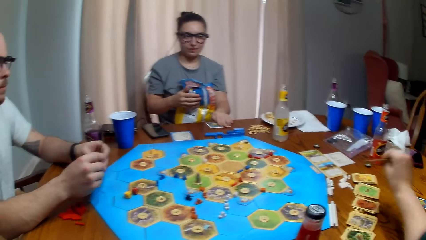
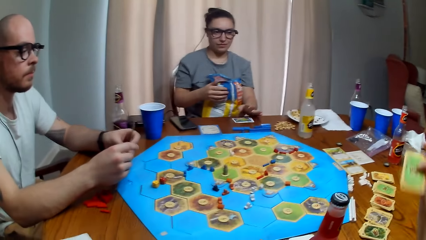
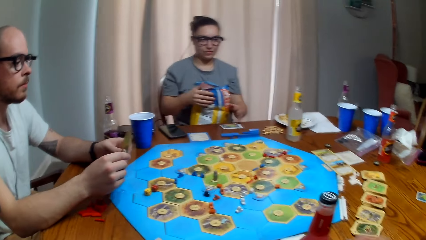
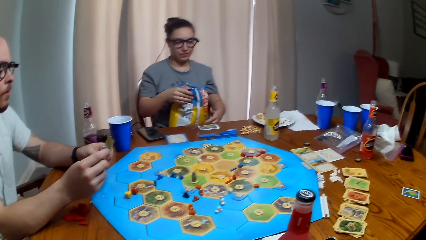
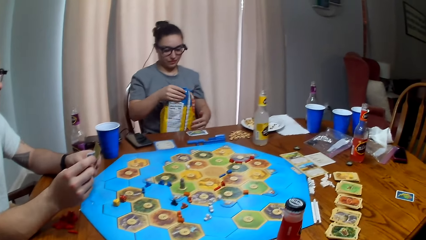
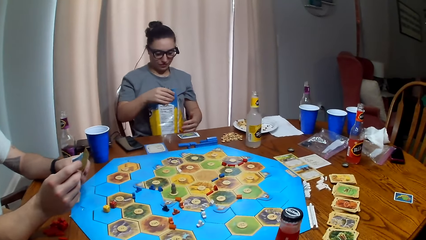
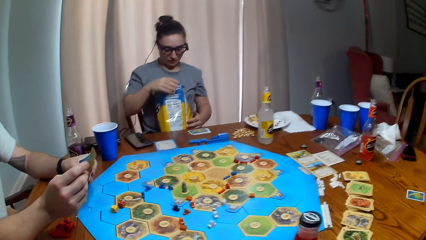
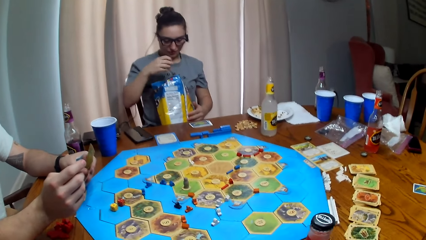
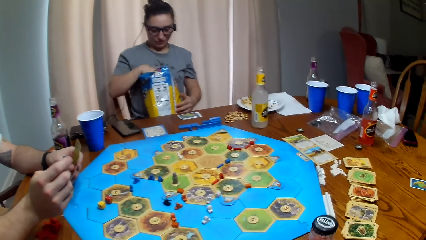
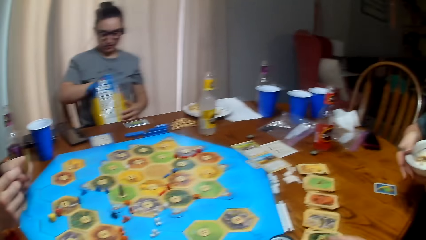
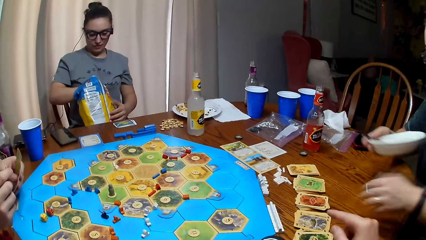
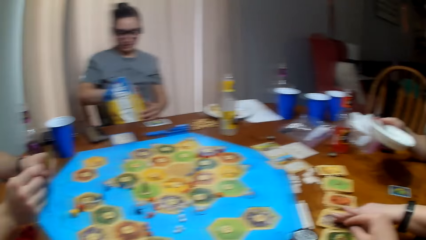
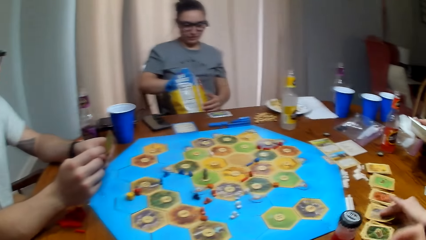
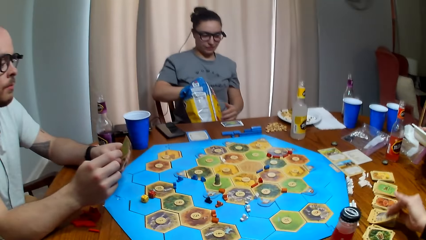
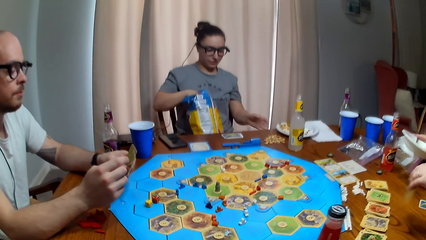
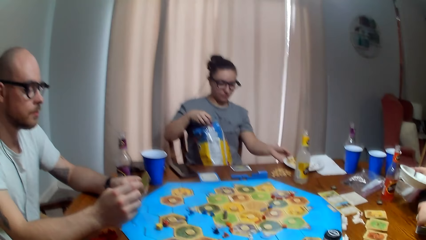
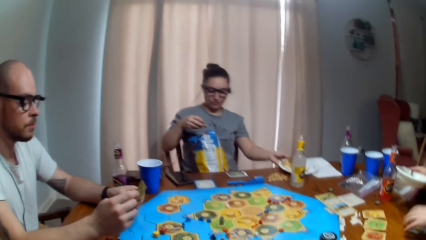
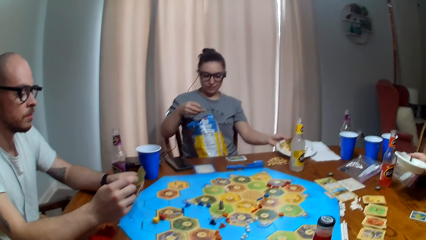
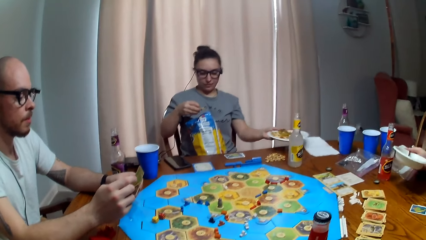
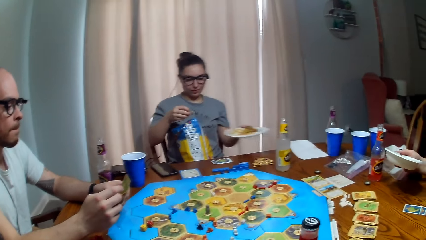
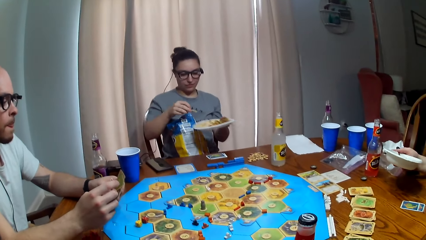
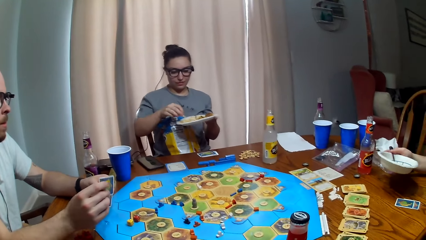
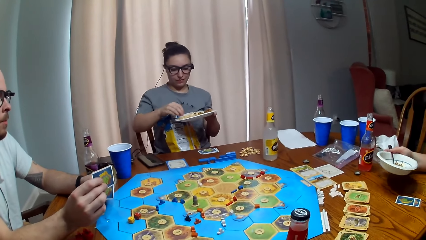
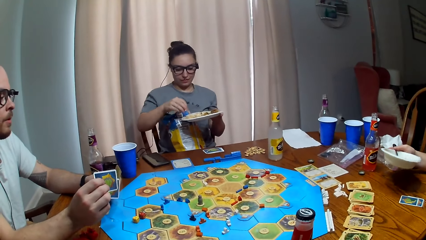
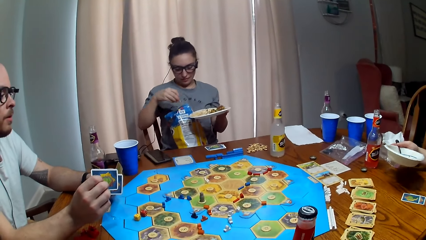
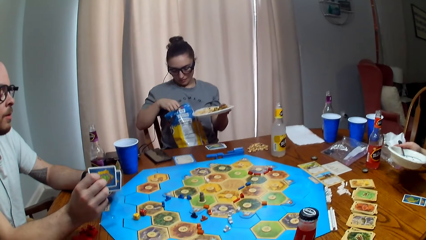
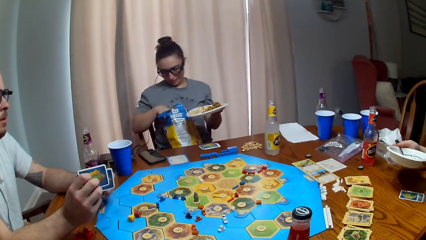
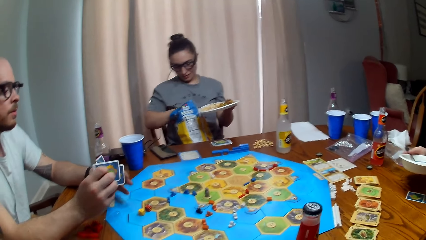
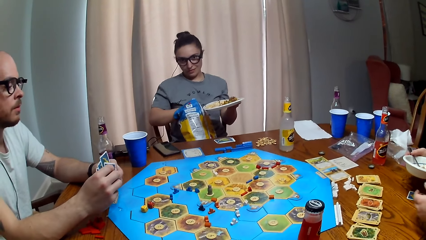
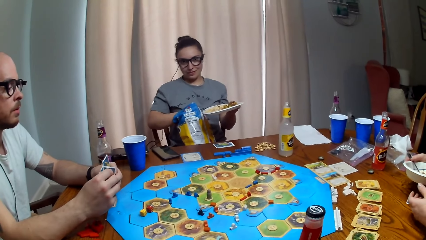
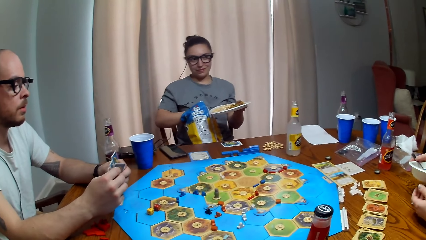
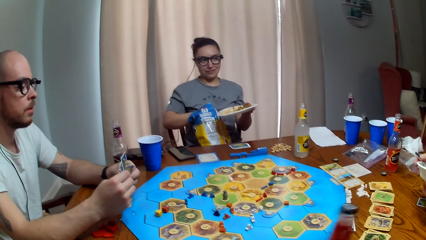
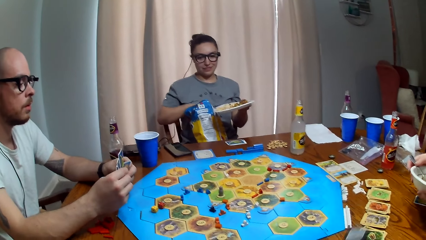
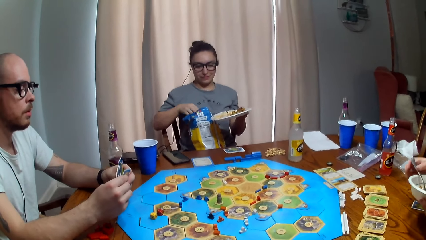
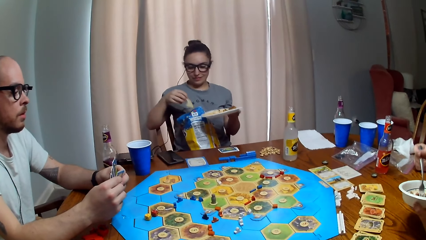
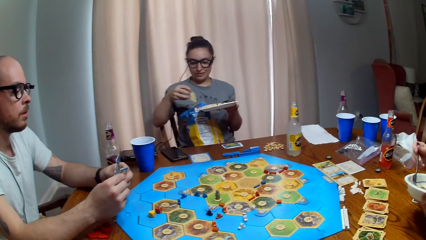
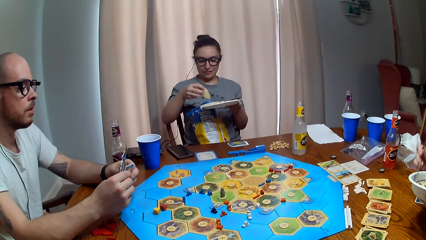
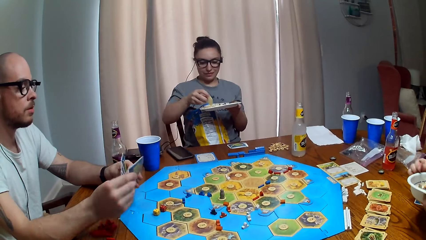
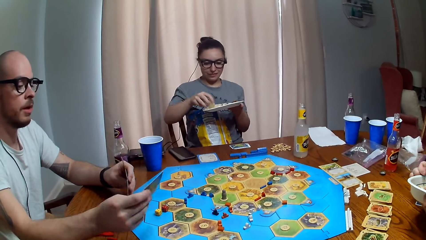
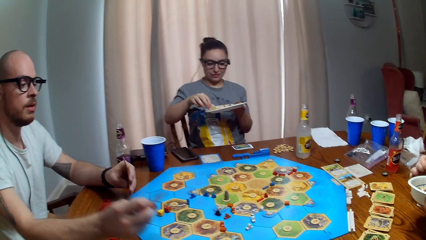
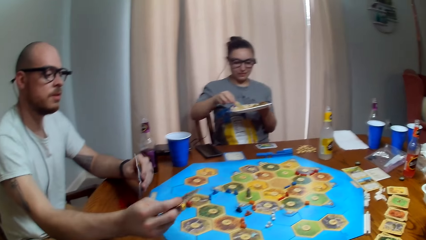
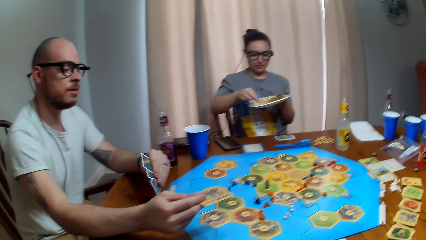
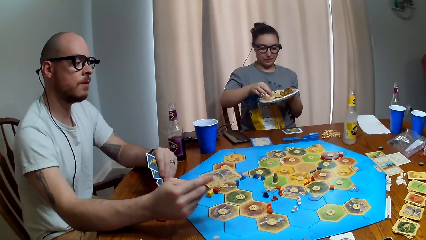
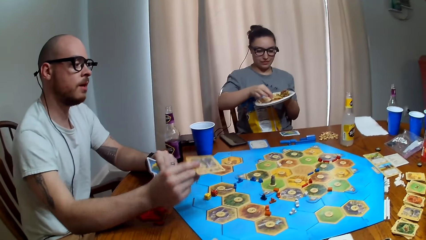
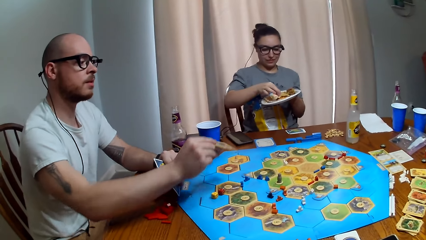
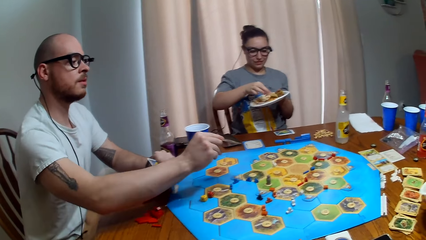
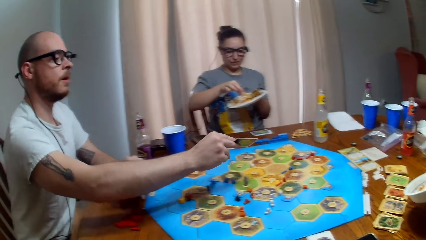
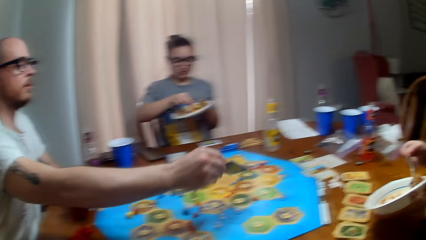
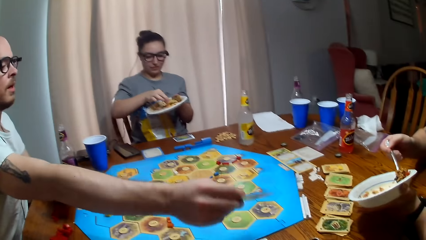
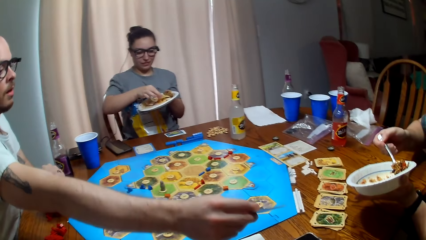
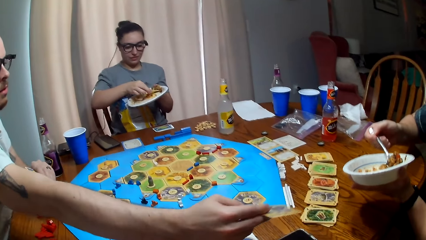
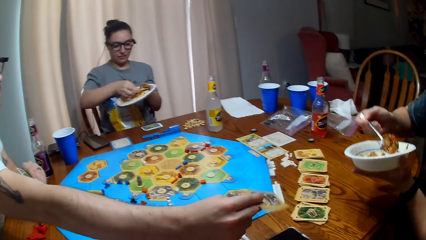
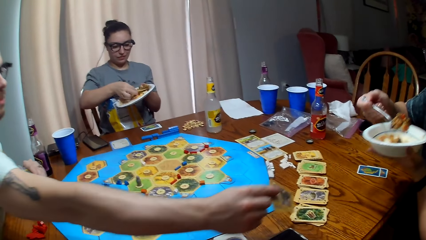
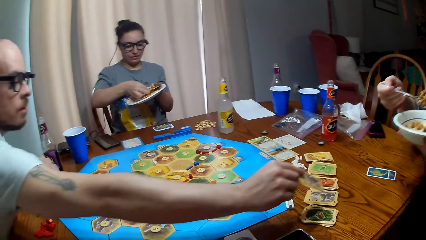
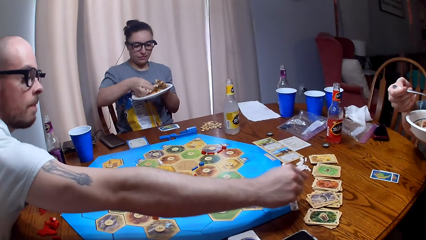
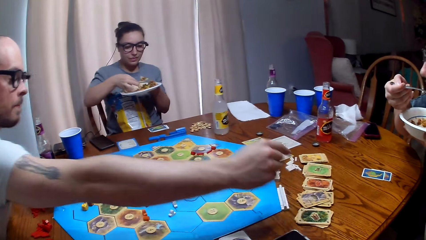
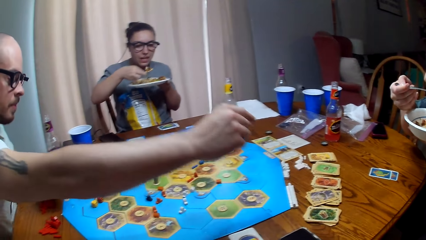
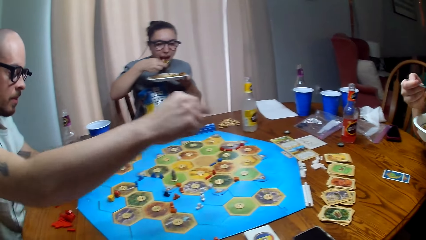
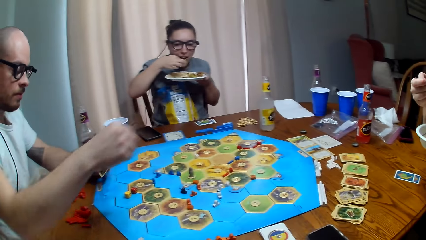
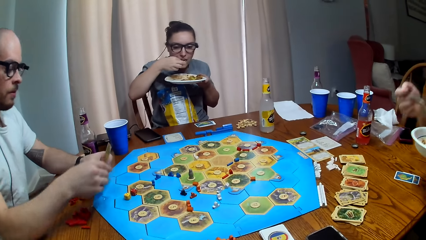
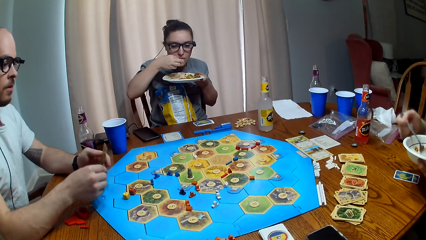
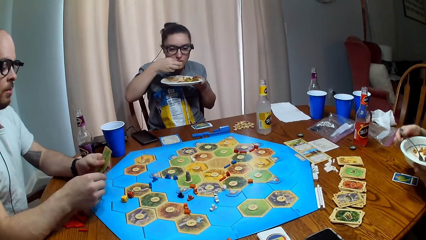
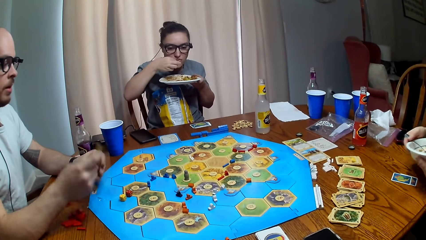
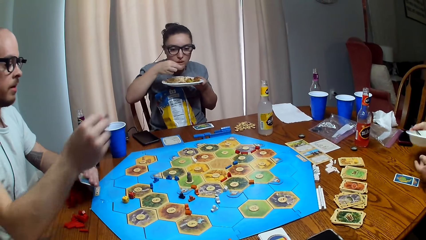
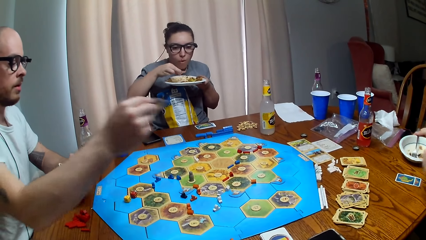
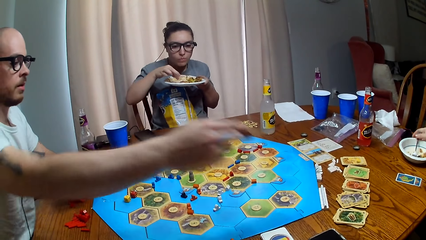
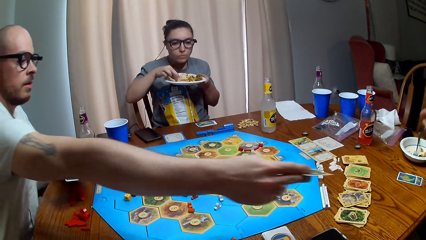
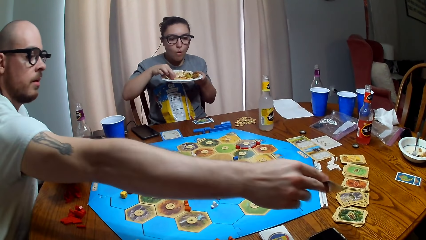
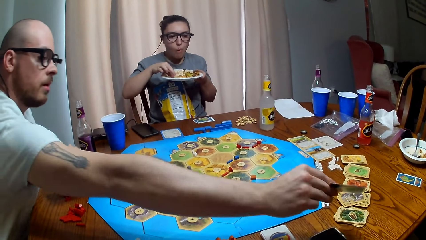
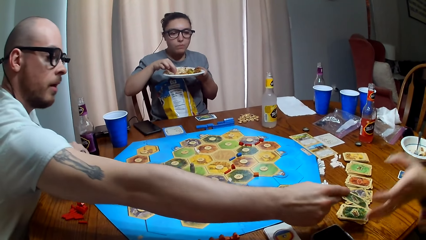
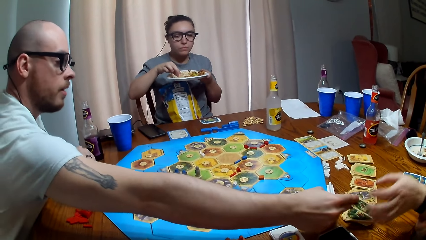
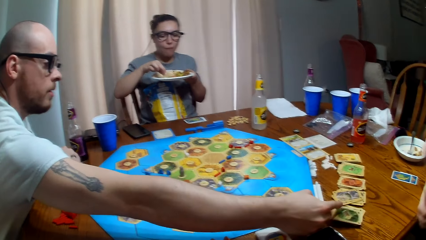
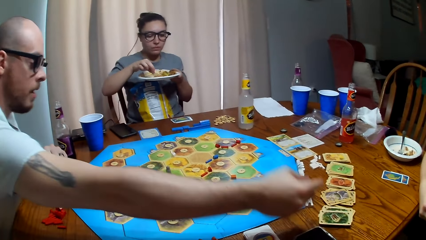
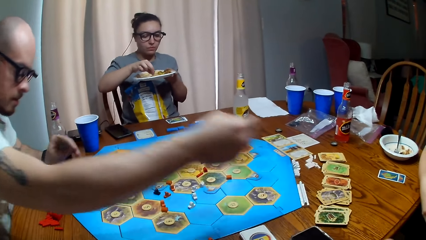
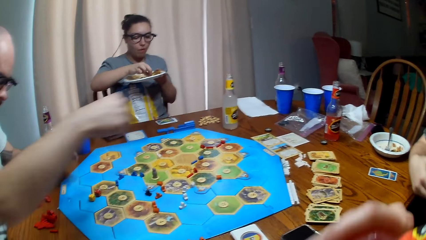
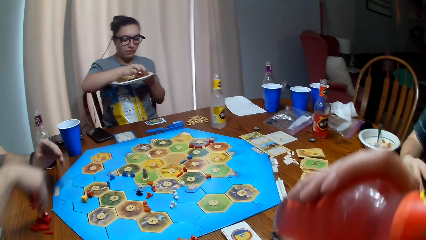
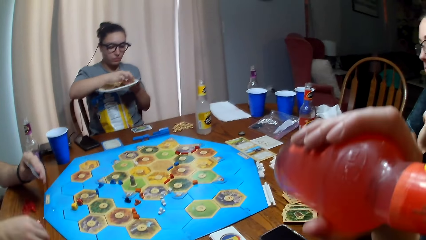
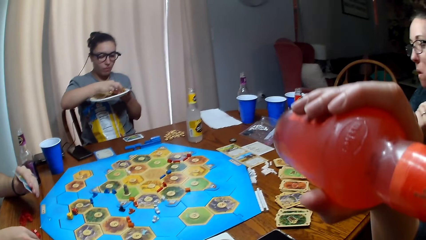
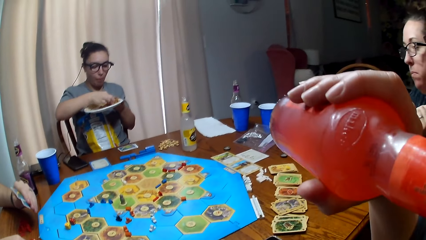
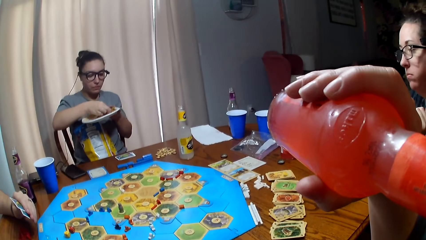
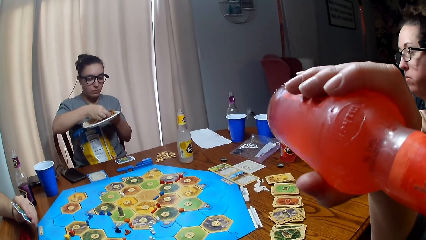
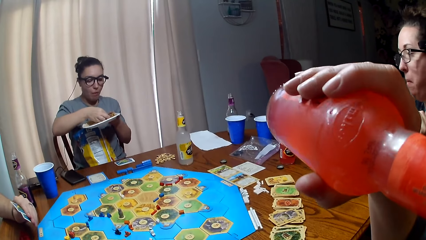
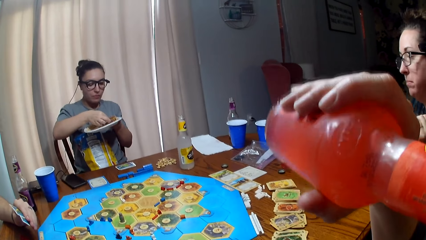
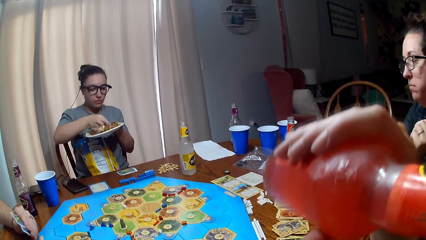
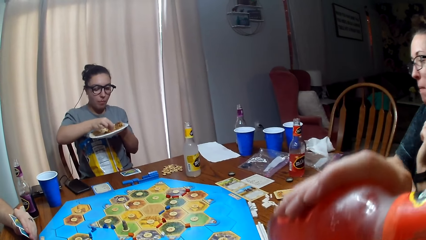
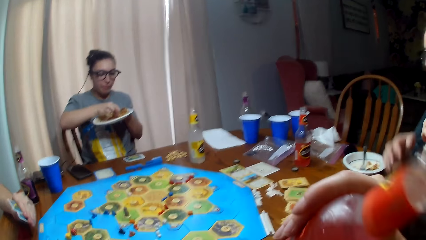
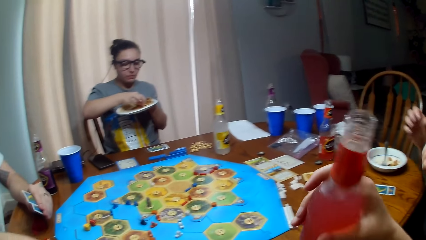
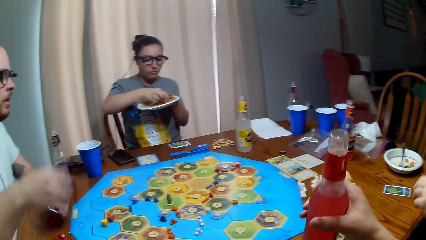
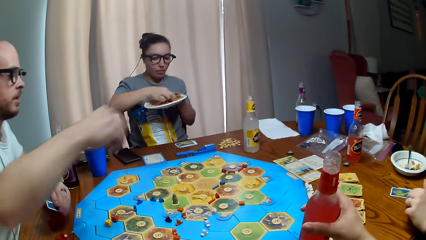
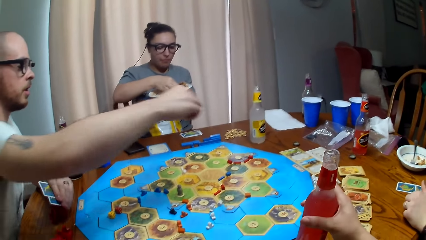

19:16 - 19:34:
The camera wearer picks up a card. A person puts her hand into the bag of crisps. Another person holds a plate of food in her hand and picks up a card on the table. The first person picks up a plate of food on the table. A third person talks. The second person takes a bite of her food. The third person puts a card on the table. The first person takes a bite of her food. The second person puts her plate on the table. The third person gives the second person a card. The camera wearer sips his soda. The first person eats.
